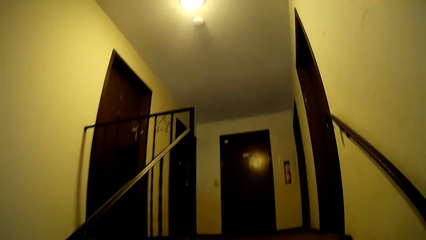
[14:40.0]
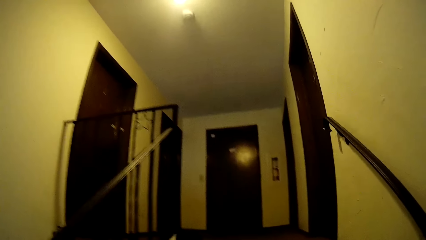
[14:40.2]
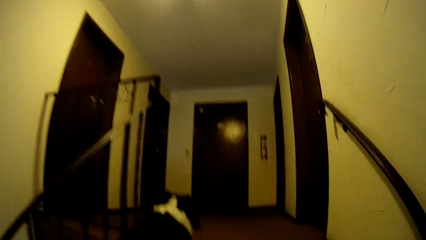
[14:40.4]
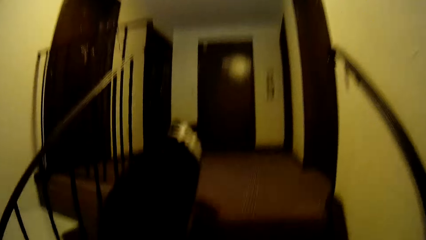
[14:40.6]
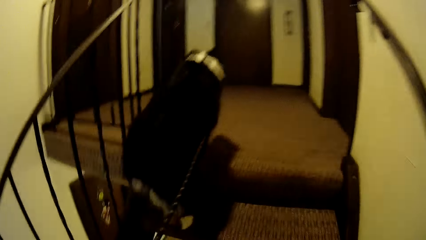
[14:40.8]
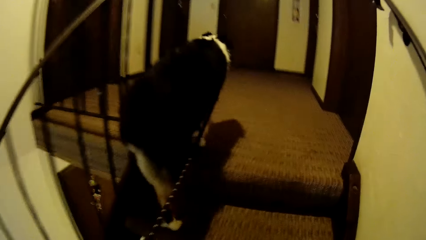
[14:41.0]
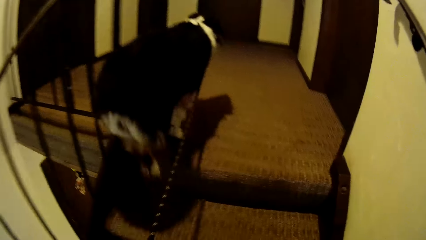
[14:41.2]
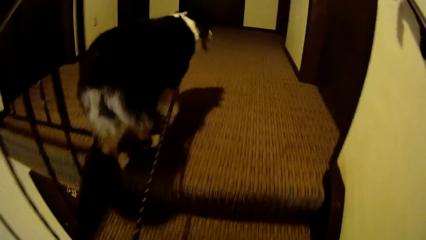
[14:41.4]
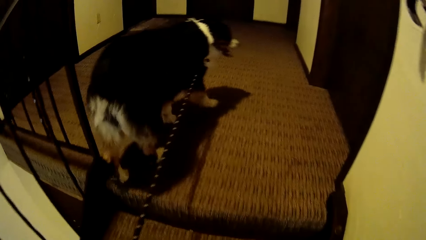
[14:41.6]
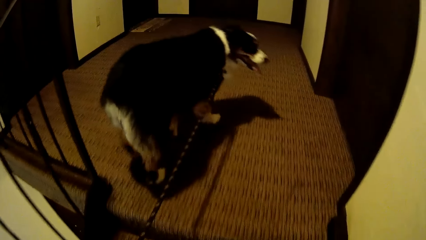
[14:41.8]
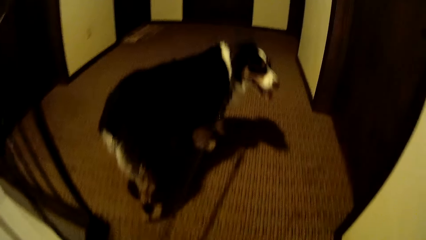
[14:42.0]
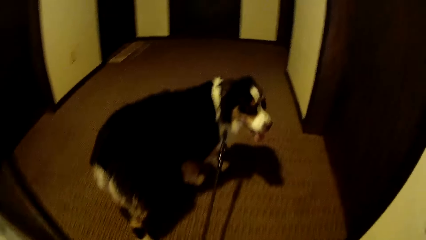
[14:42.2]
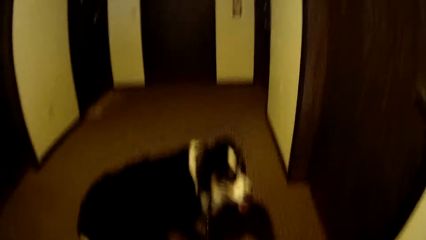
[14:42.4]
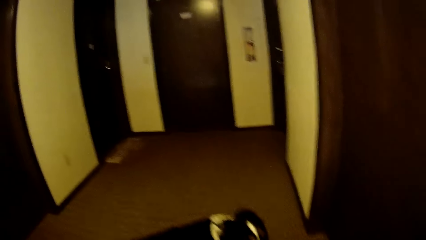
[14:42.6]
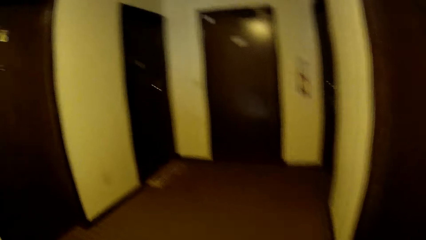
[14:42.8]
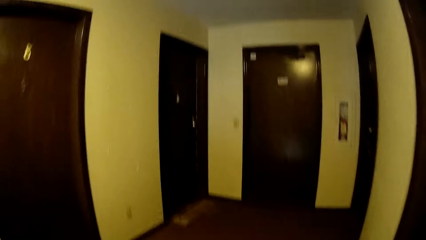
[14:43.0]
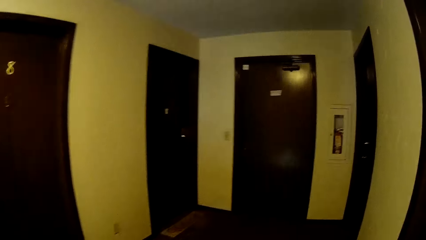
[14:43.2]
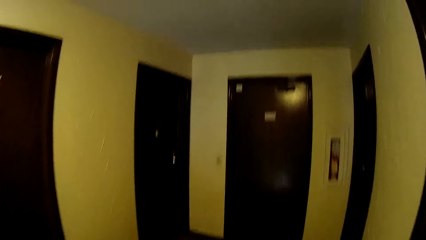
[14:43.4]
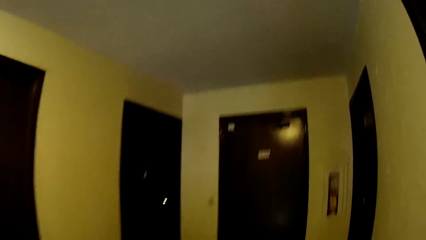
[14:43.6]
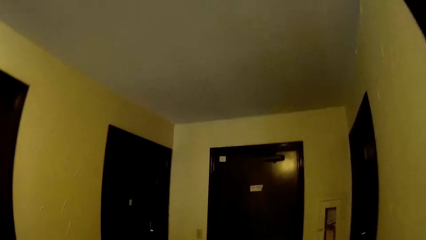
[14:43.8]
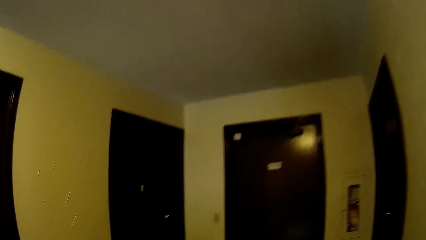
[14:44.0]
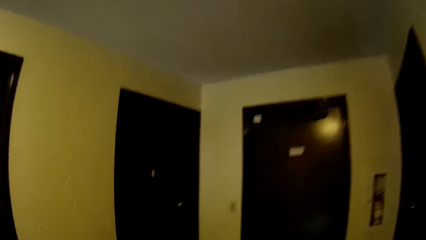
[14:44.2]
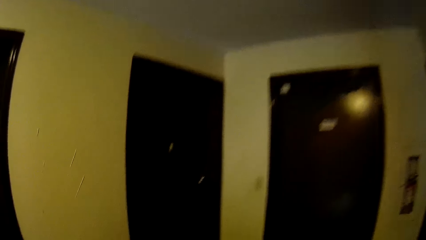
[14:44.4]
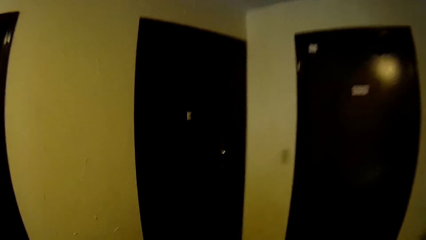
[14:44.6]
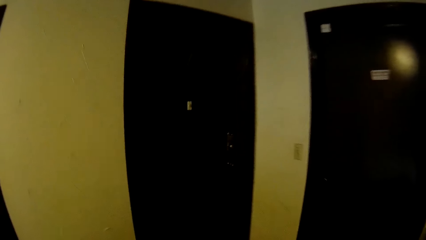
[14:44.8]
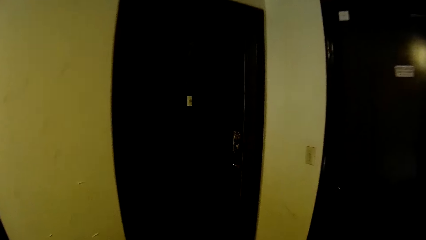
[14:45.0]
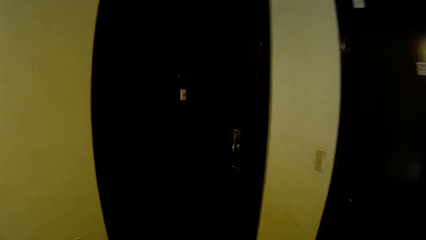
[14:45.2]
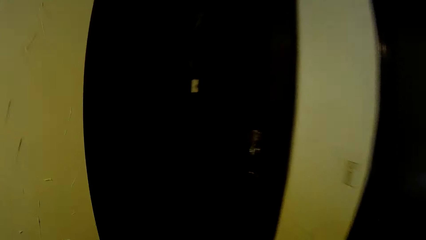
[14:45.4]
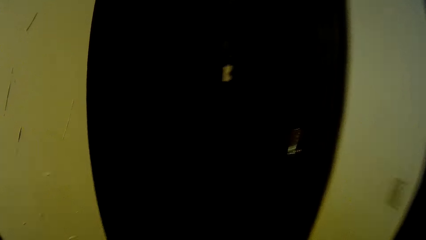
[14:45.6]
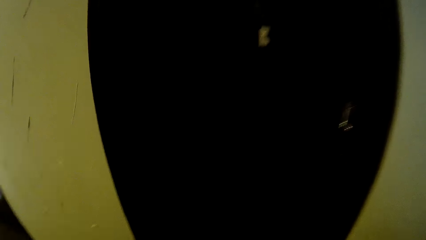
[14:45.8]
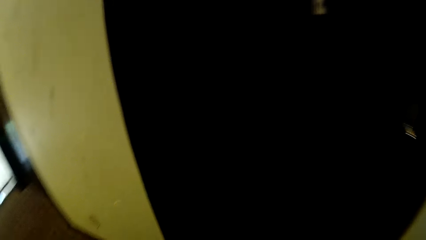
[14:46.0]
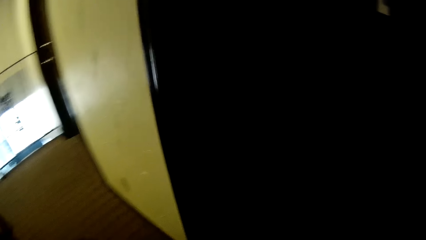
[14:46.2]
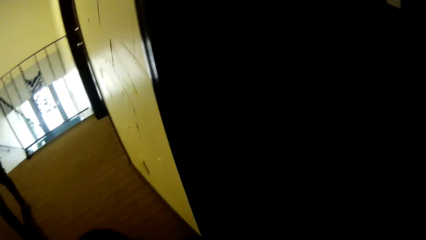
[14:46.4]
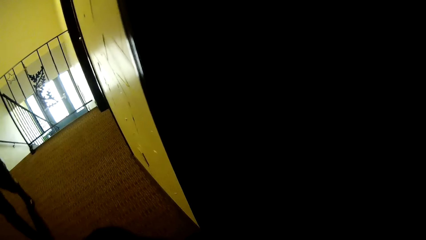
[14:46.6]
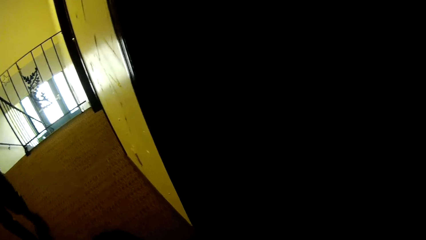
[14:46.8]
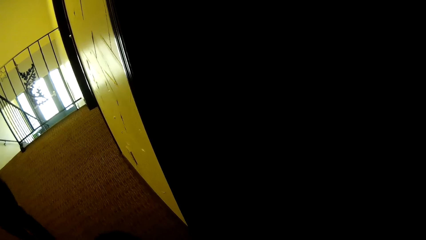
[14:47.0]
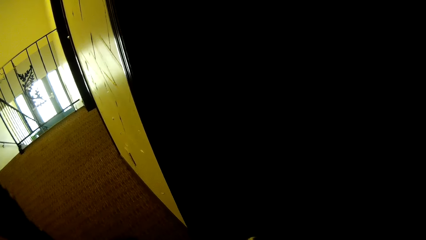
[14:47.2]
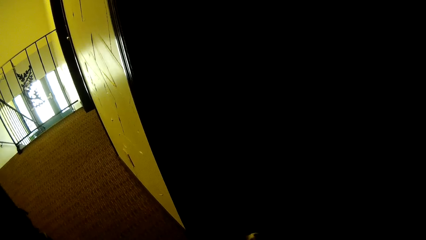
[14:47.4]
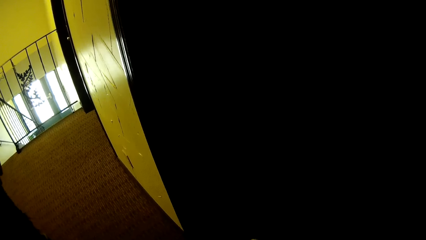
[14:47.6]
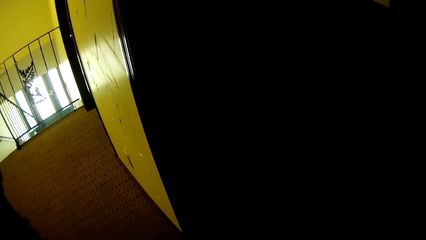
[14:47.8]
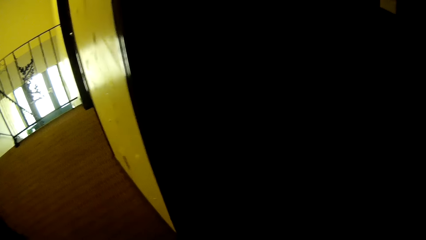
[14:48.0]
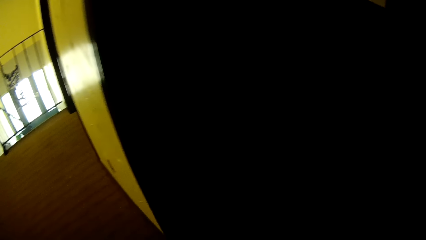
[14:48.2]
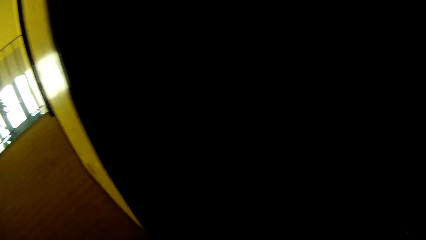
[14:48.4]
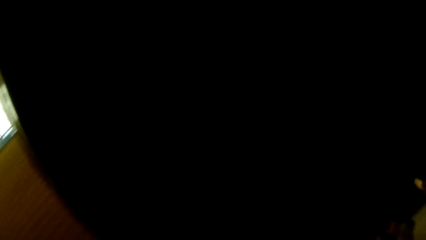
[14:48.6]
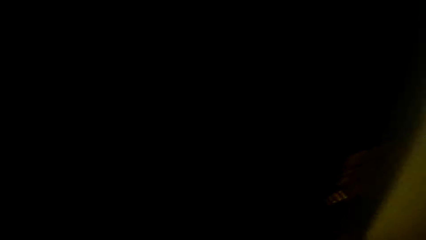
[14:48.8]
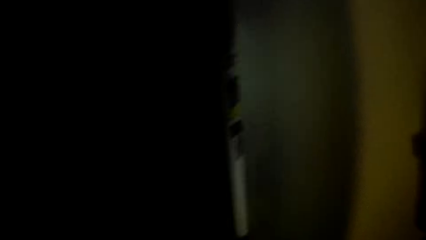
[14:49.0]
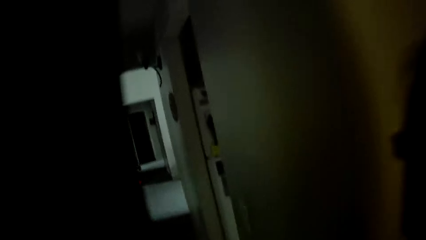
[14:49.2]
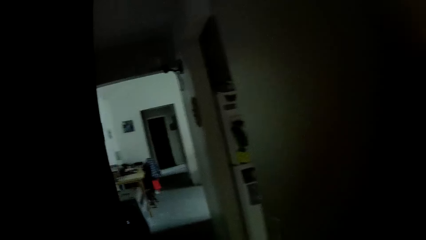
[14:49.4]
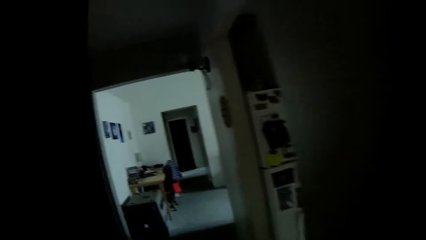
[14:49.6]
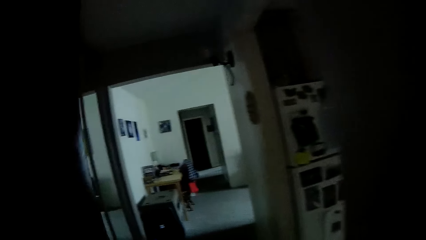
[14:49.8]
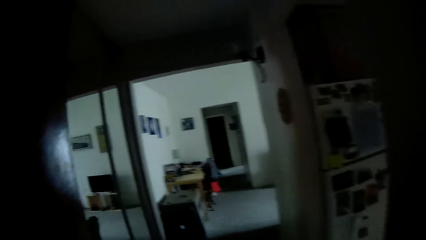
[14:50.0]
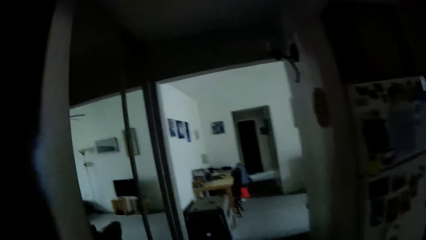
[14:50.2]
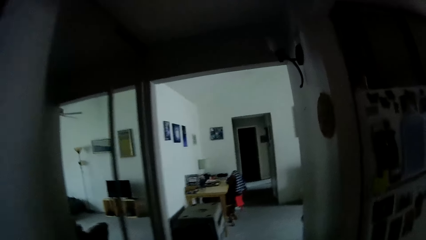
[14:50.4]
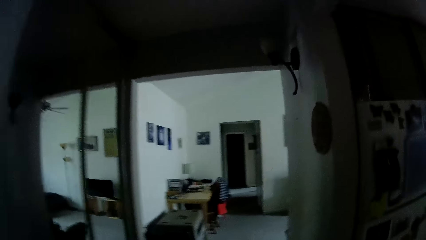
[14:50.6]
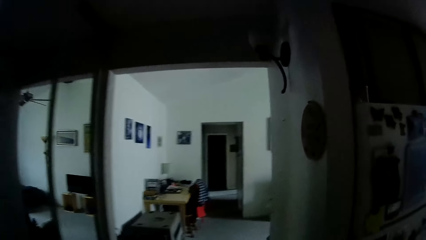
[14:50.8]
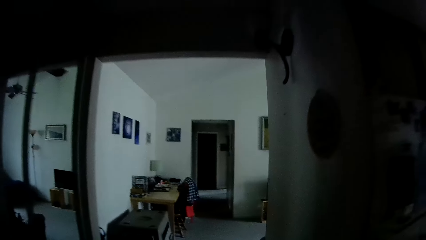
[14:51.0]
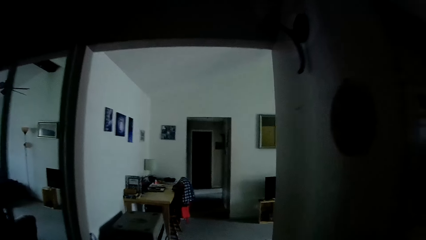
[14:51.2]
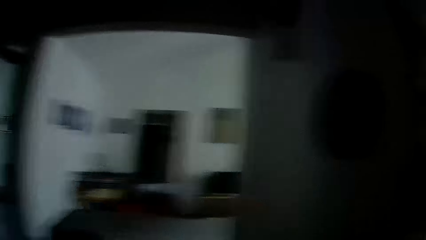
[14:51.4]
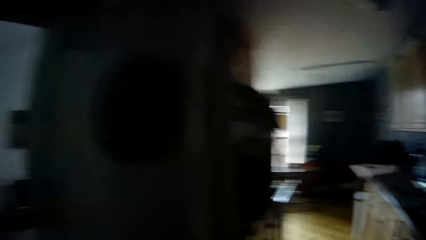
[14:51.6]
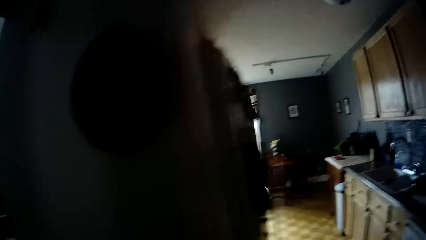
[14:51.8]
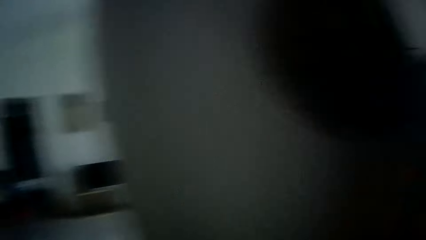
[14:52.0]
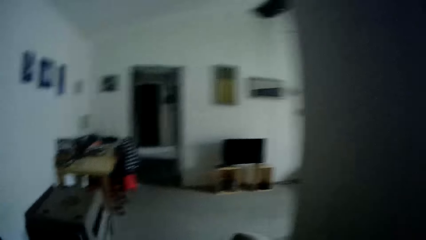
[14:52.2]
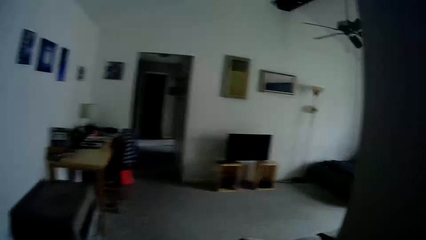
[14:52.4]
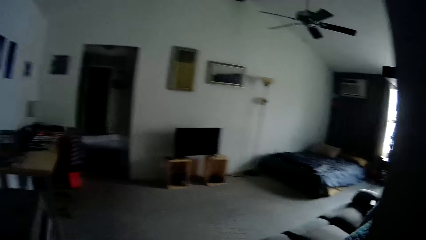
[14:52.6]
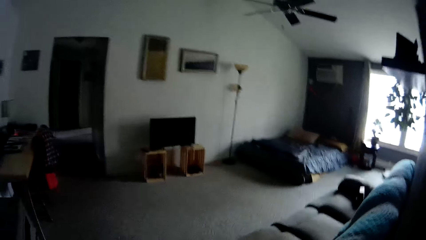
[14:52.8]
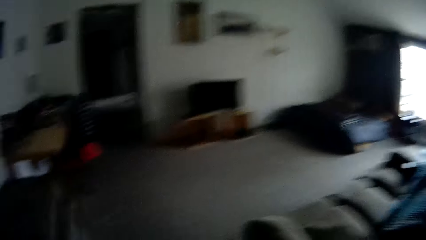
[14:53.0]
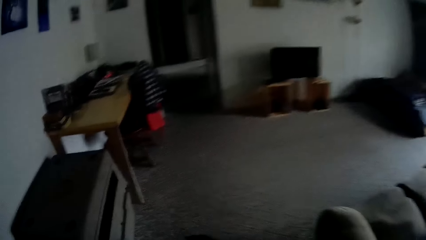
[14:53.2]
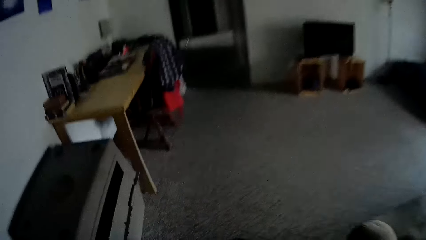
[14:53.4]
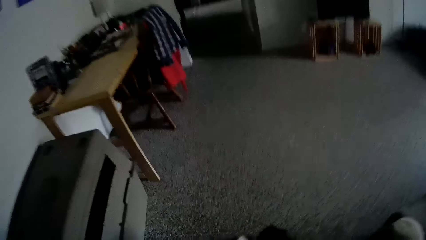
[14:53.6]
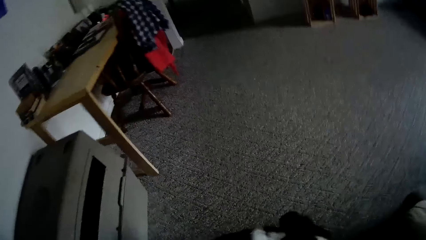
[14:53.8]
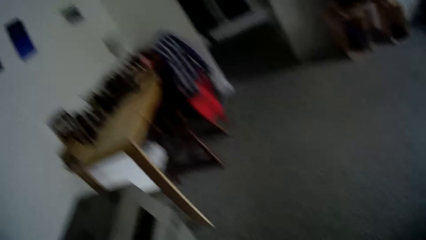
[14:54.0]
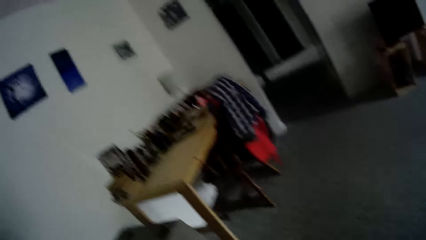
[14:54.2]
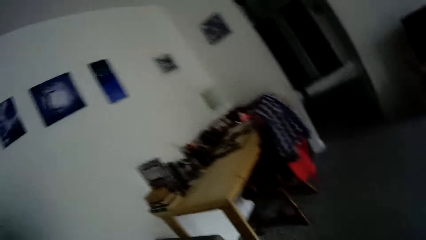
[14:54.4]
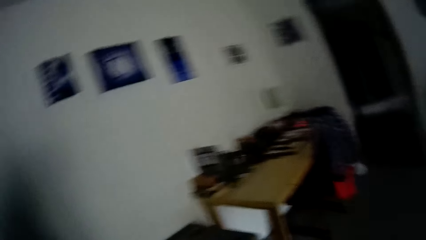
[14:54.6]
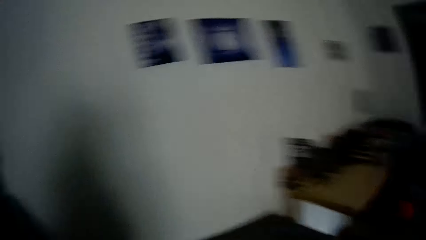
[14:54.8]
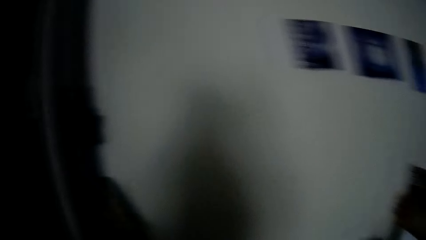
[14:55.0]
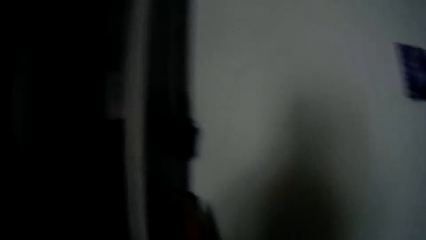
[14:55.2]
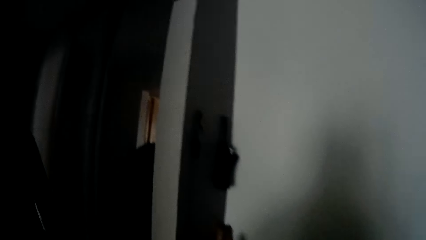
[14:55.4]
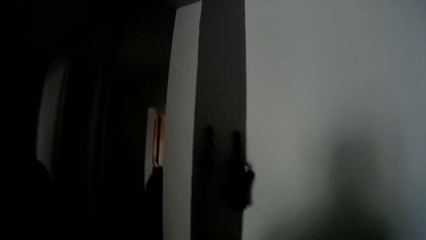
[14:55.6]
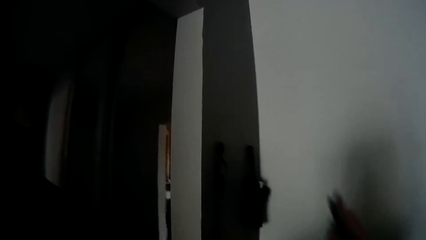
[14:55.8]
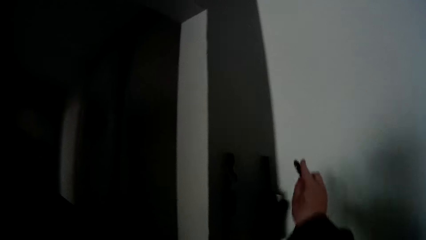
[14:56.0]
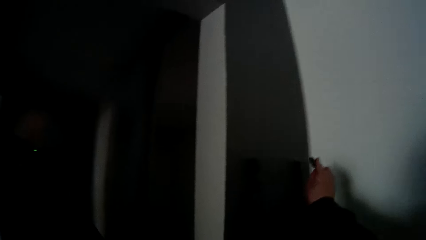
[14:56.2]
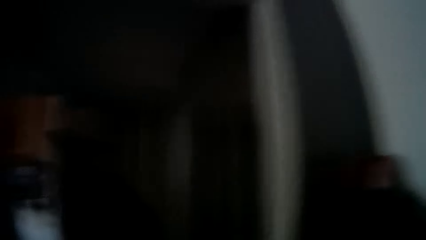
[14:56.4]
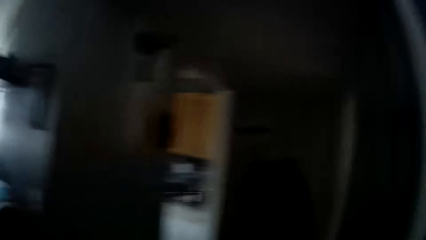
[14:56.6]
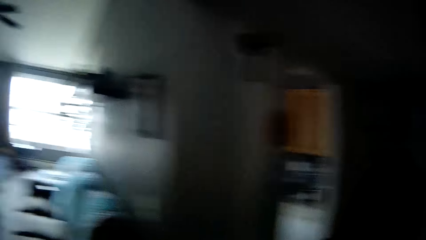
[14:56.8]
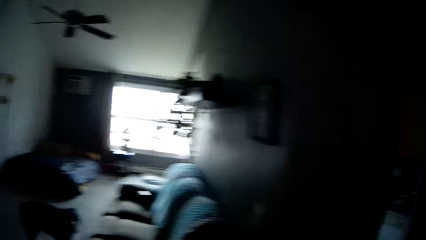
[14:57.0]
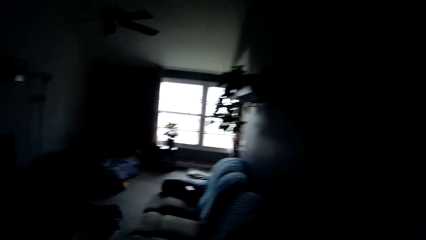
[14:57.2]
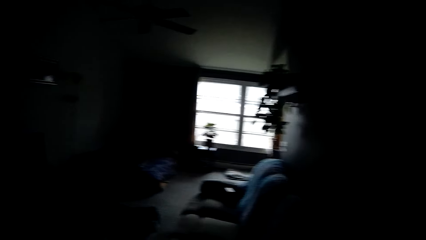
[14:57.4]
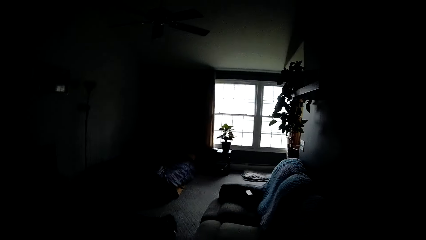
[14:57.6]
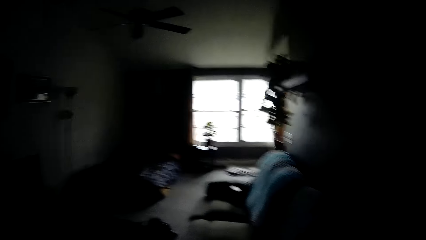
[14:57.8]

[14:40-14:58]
The camera wearer holds the dog leash. She talks to the dog. She opens a door with her right hand. She walks into an apartment. She hangs a key on a key hook on the wall.
